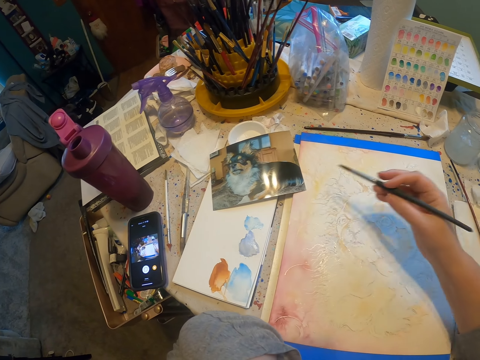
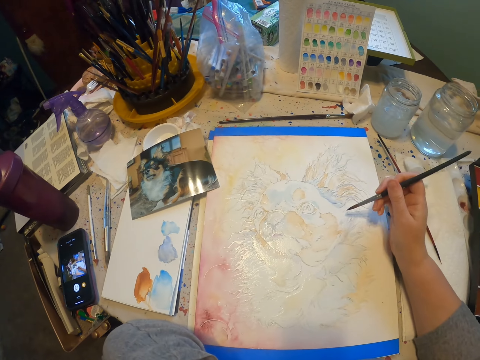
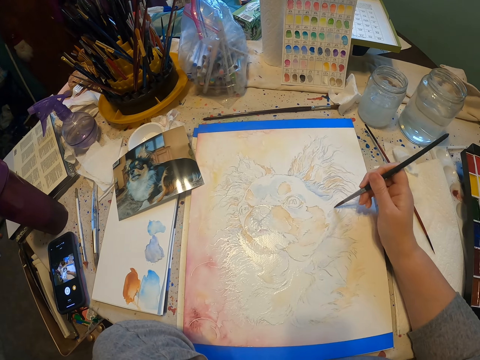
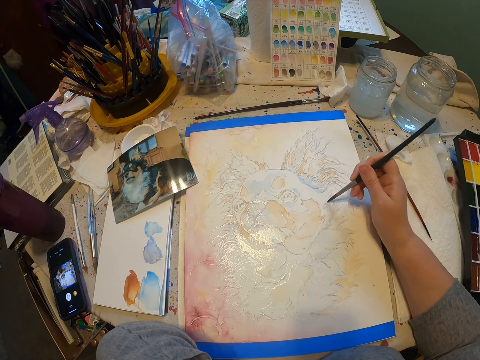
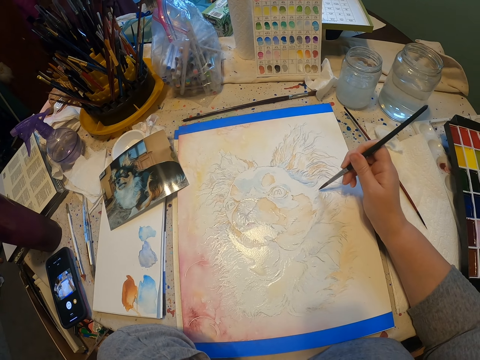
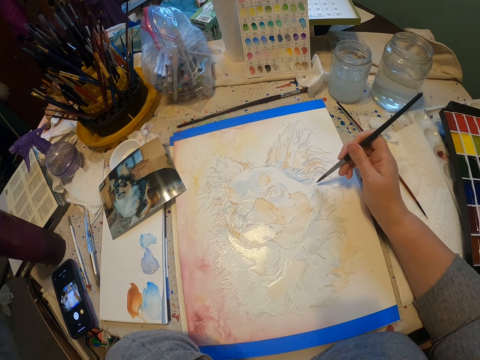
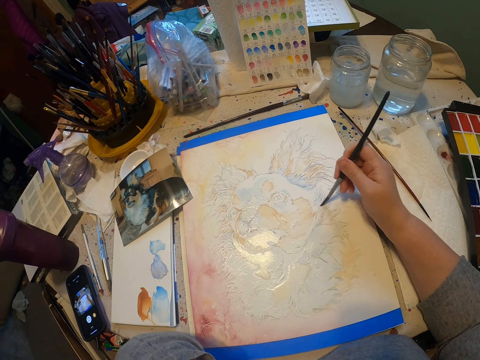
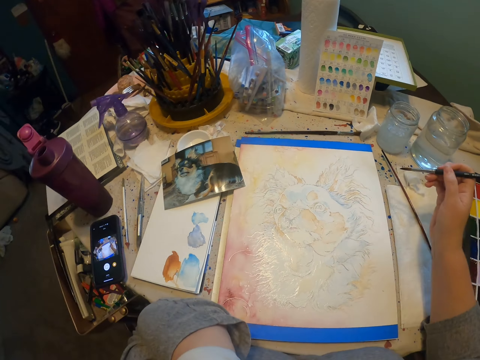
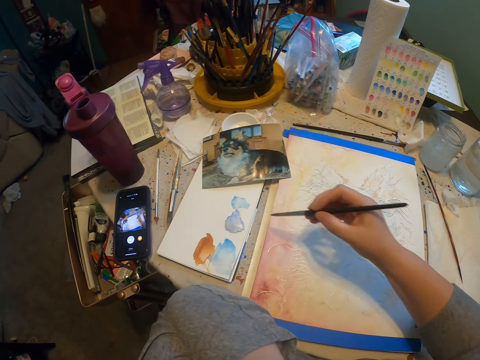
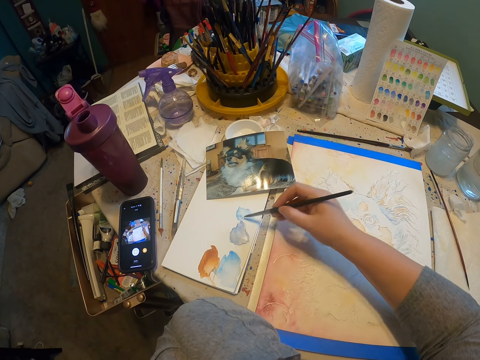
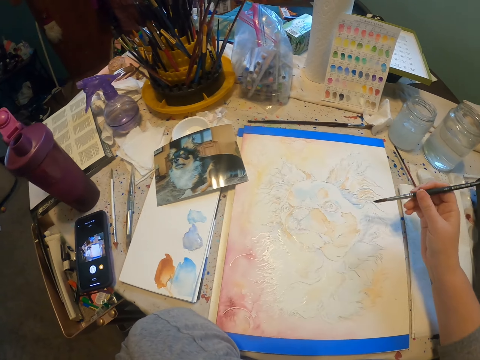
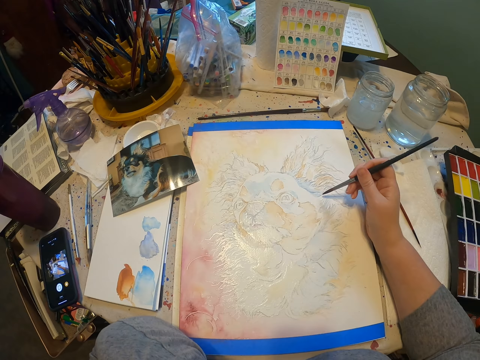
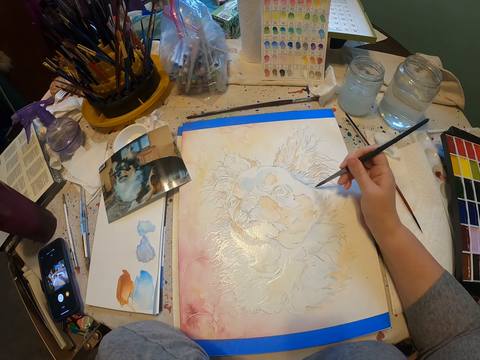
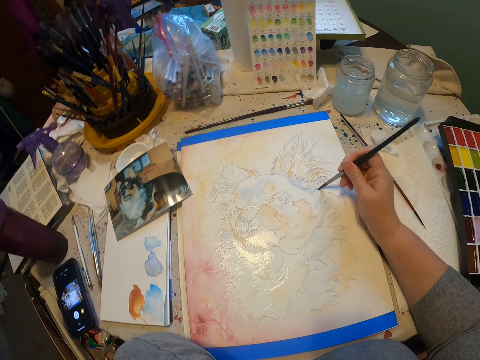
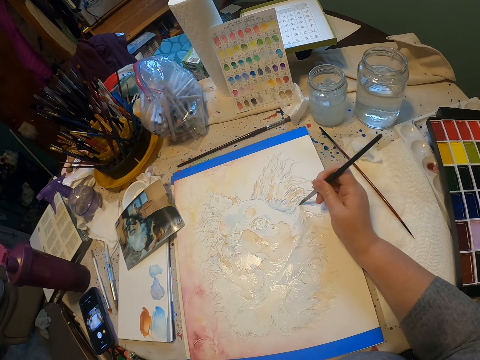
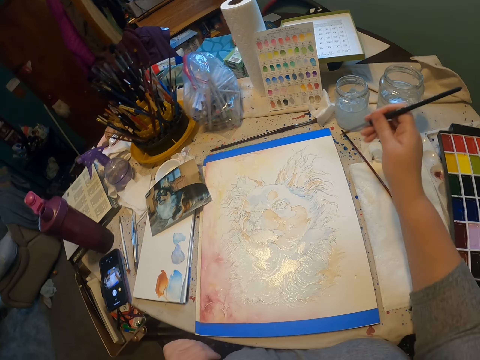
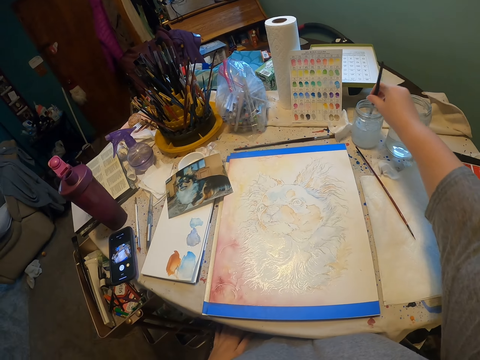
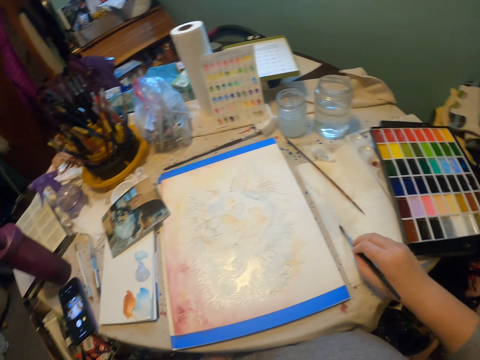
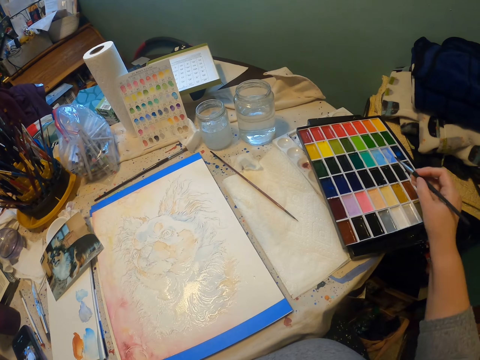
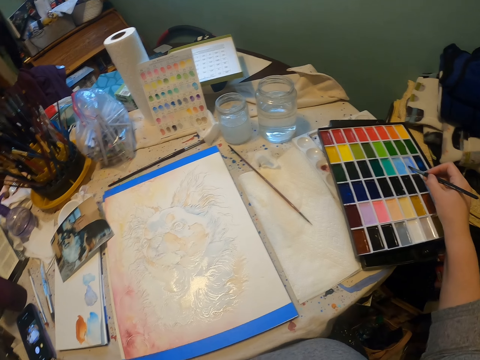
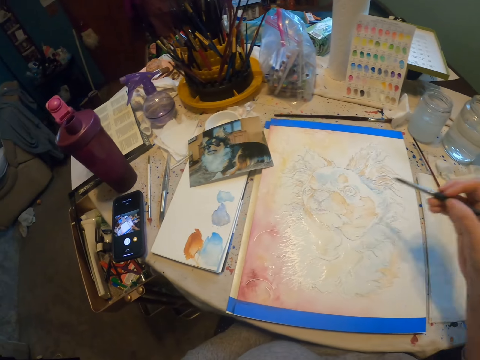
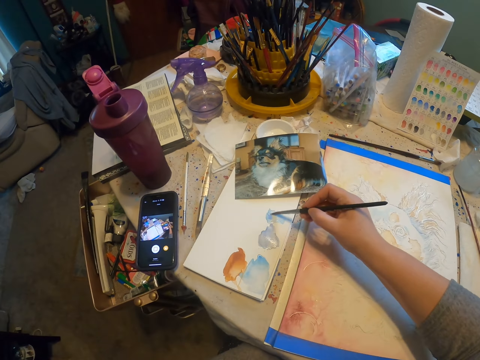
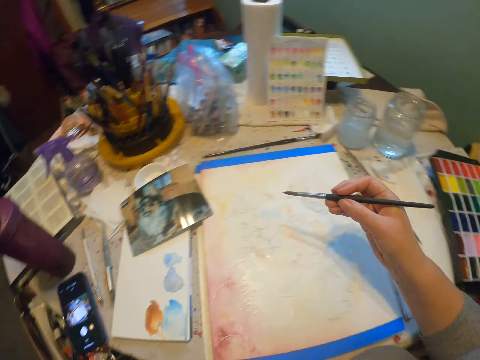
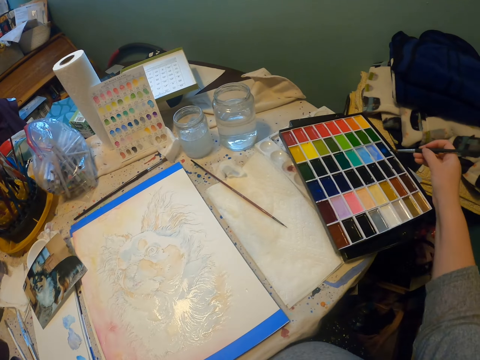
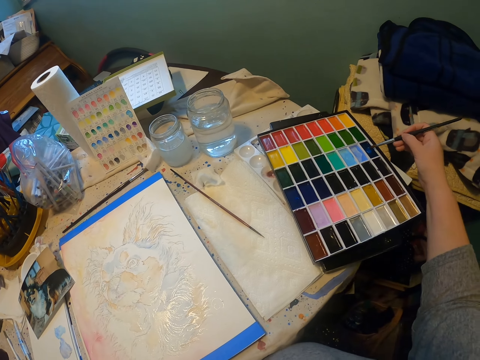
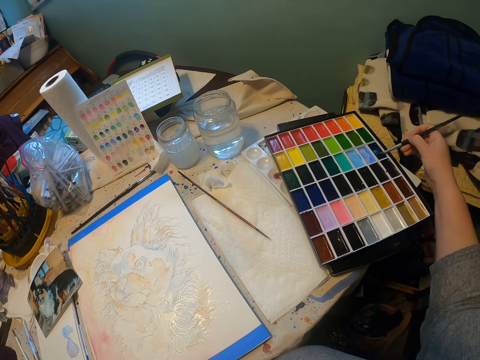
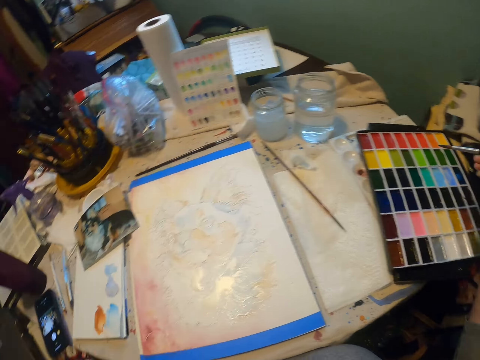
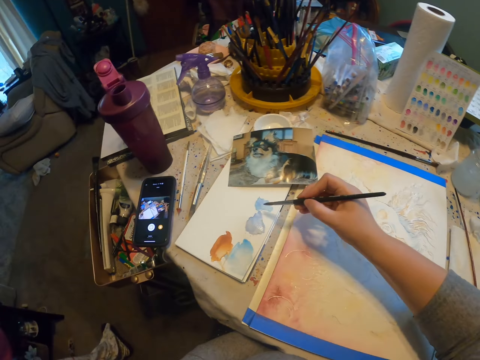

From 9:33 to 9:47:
The camera wearer rubs the paint brush in the blue color. They paint the picture using the painting brush. They rub the painting brush on the paint. They paint the picture using the painting brush. They dip the painting brush in the liquid. They rub the paint brush on the dry colors.

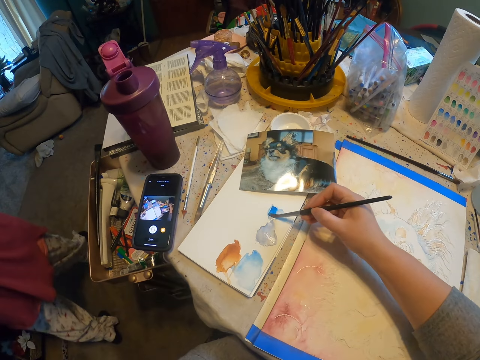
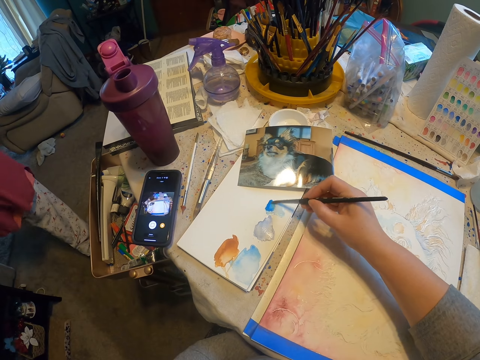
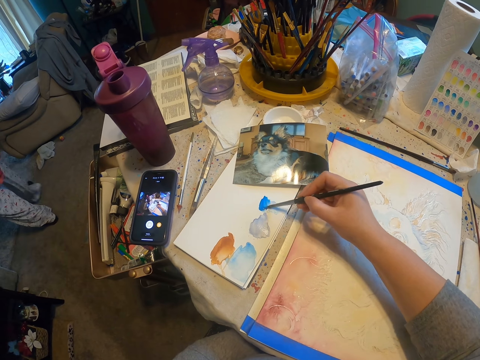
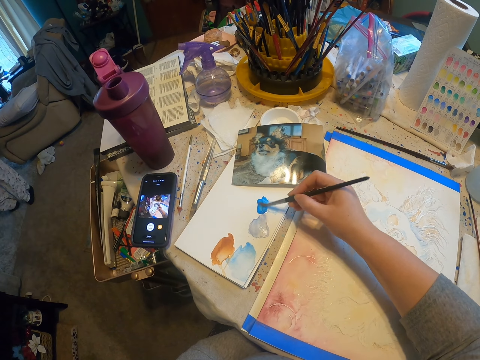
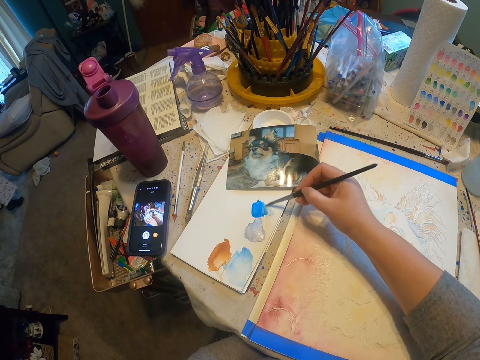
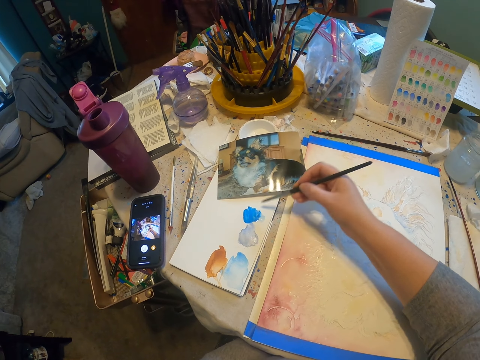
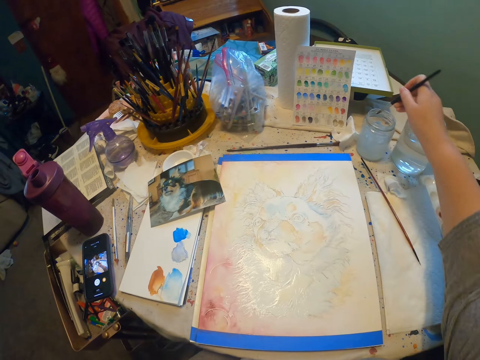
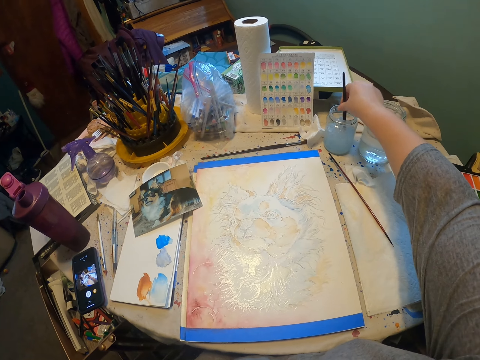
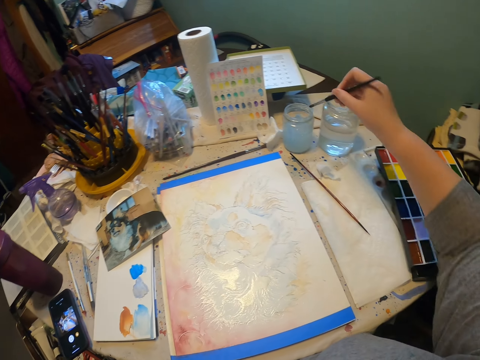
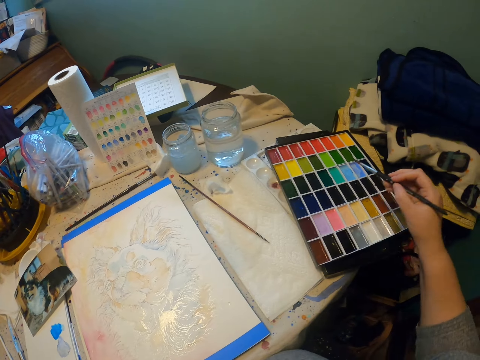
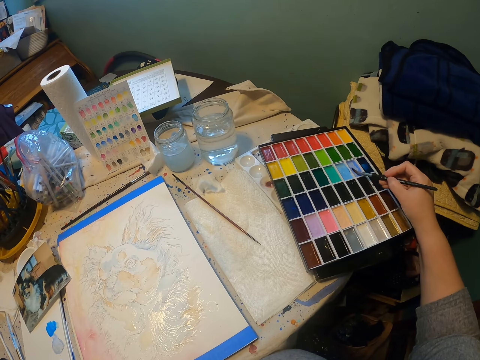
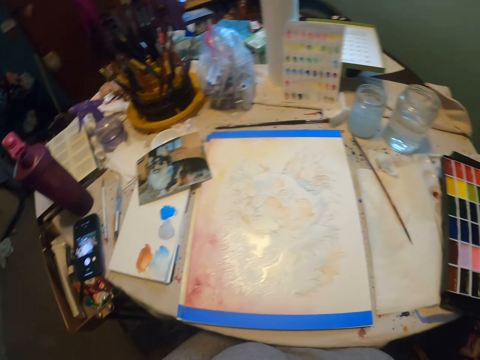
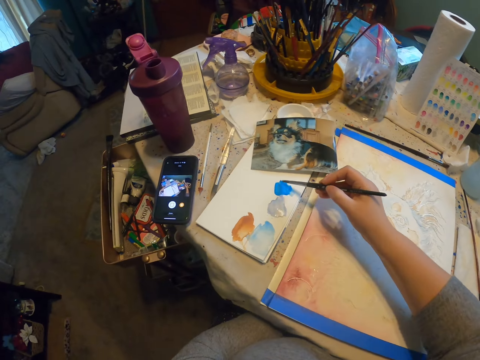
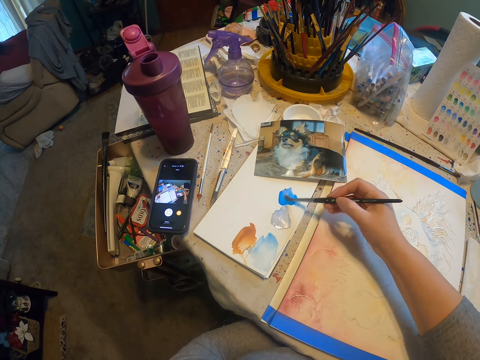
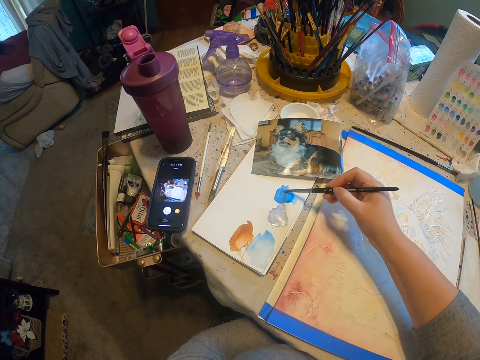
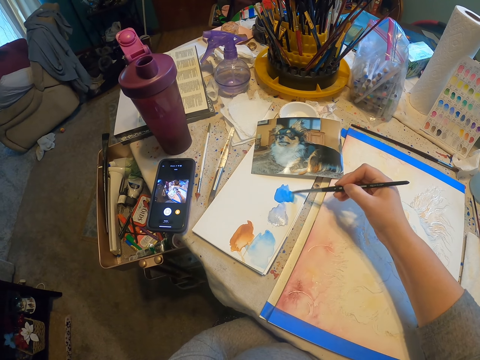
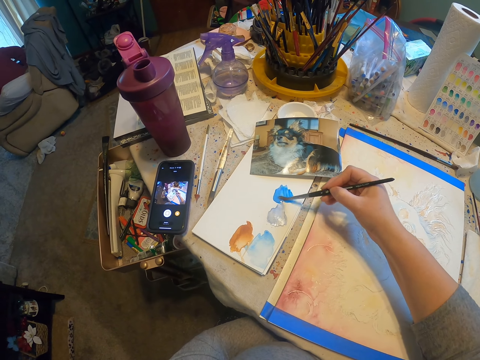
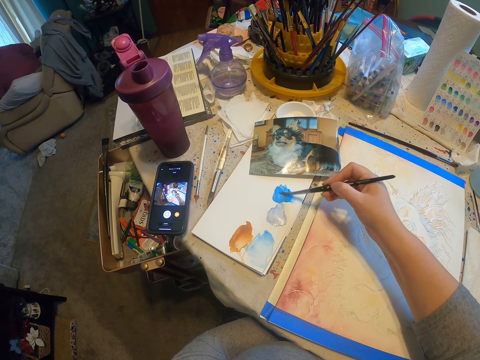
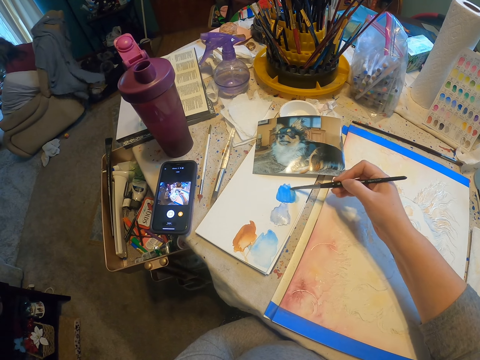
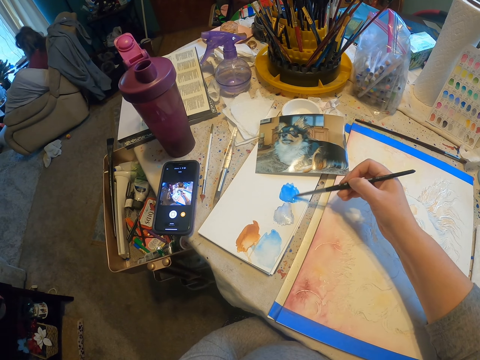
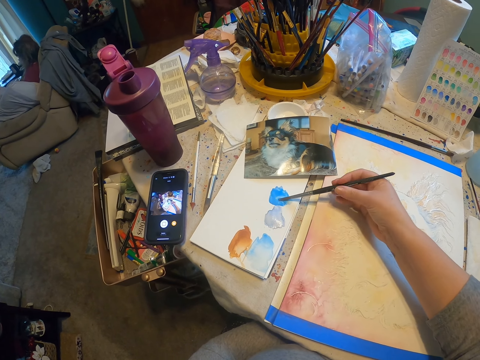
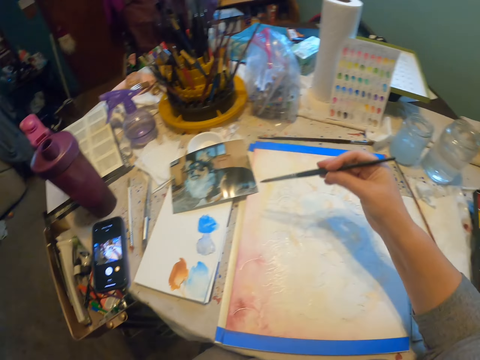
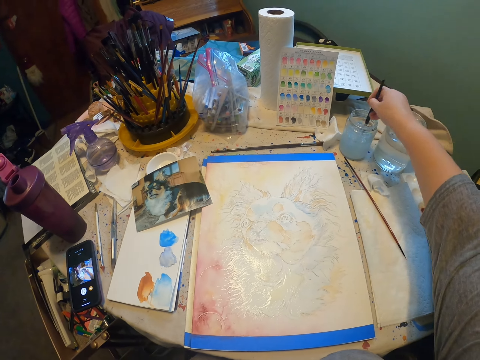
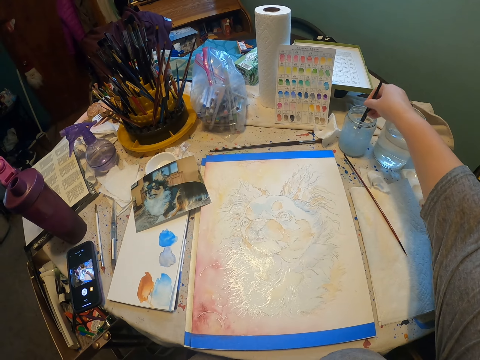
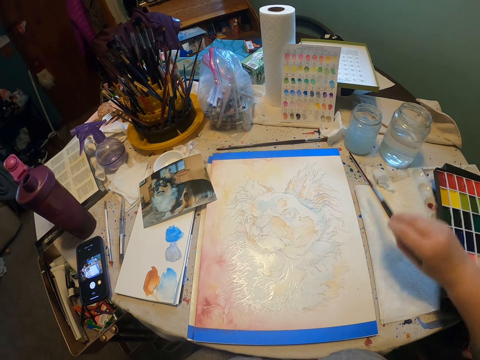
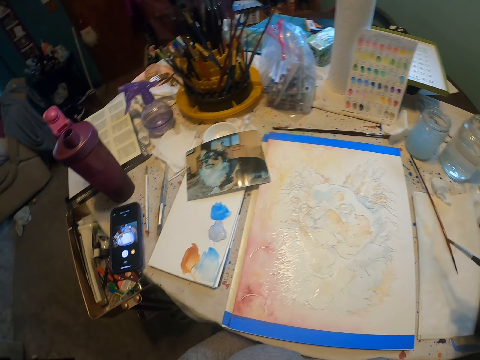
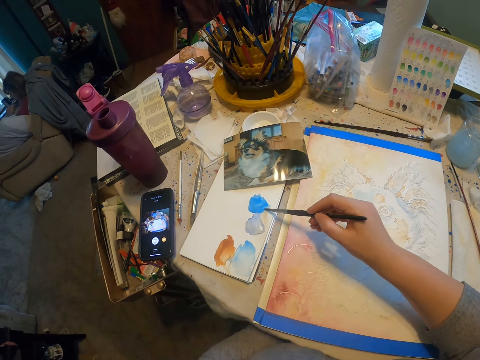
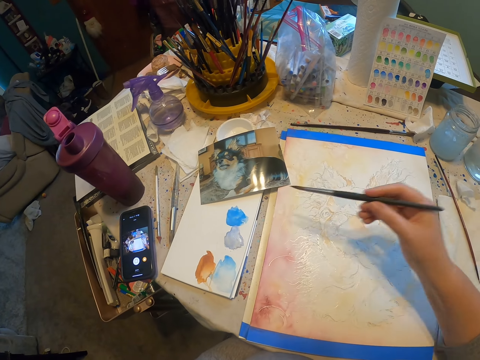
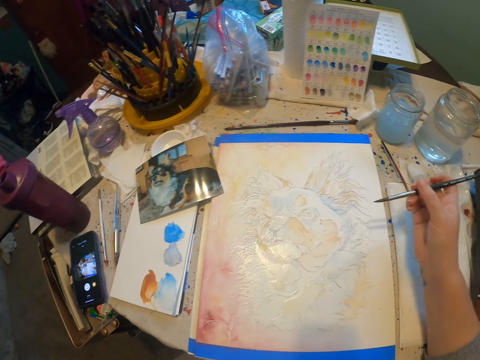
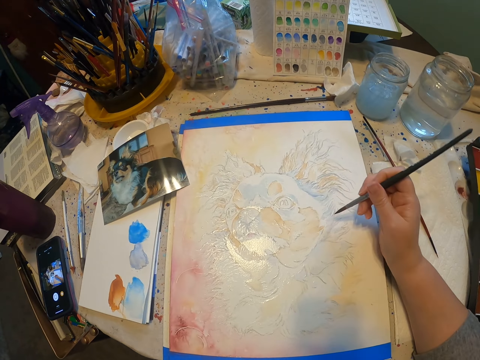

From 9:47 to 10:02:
The camera wearer mixes the dry color with the wet color. They dip the paint brush in the water. They rub the painting brush on the paint. They rub the paint brush on the blue color. They dip the paint brush in the water. They rub the painting brush on the paint. They paint the picture using the painting brush.
